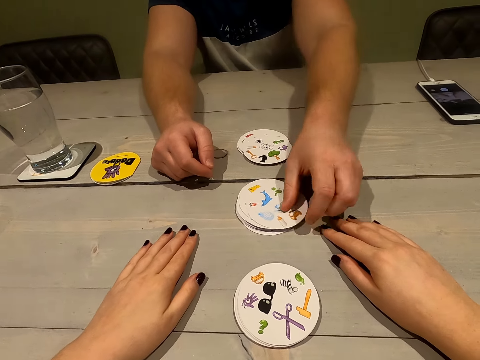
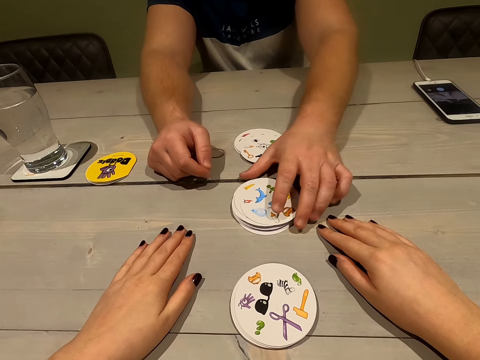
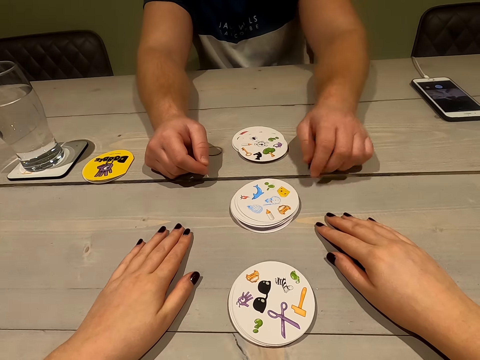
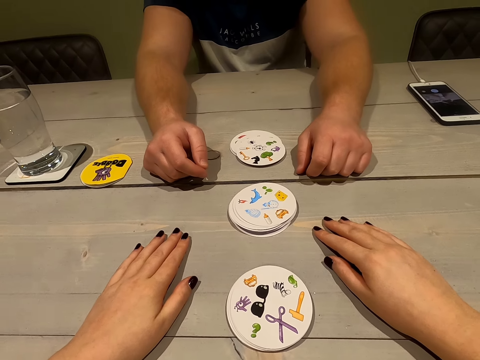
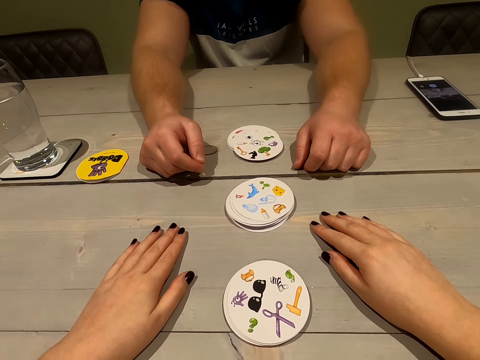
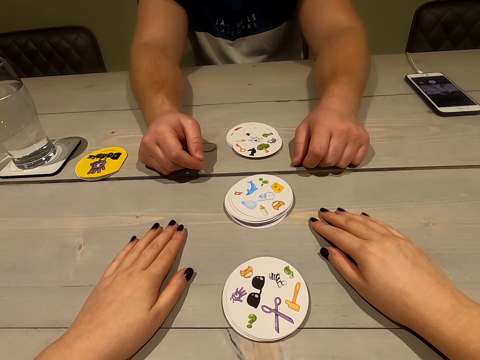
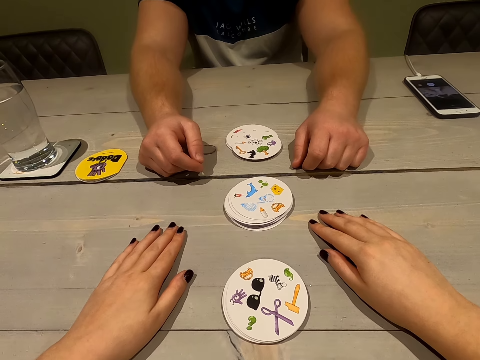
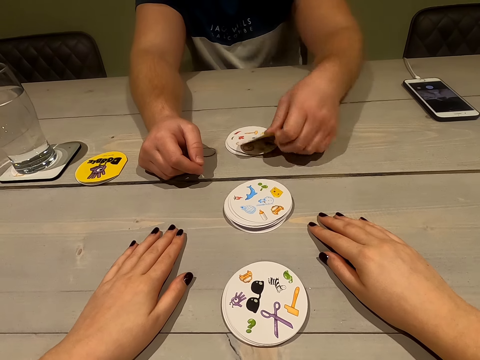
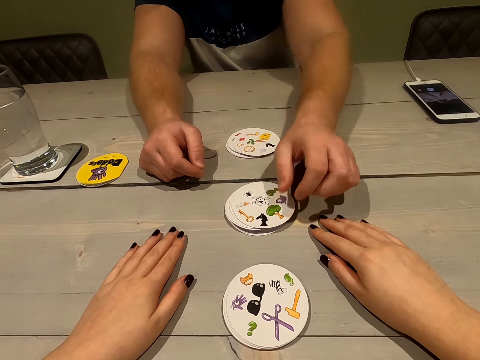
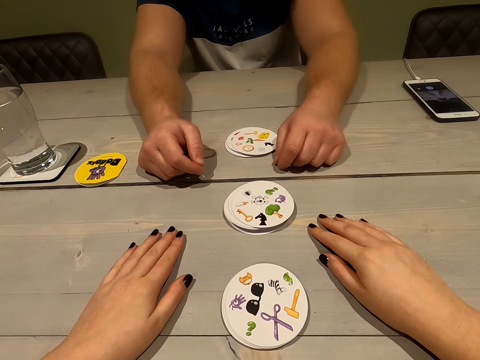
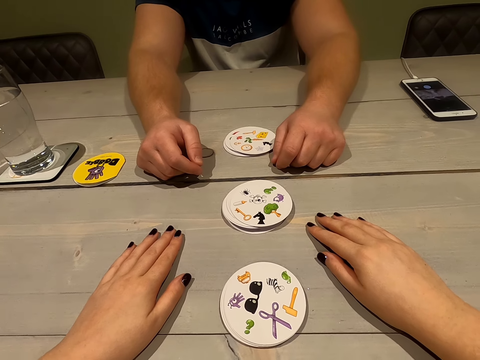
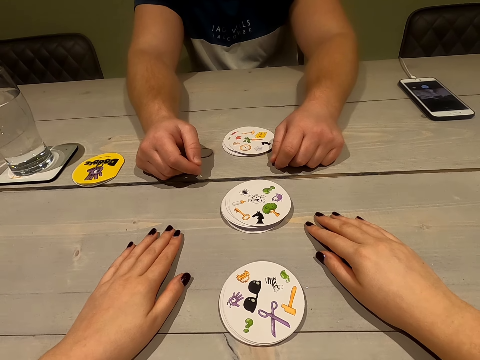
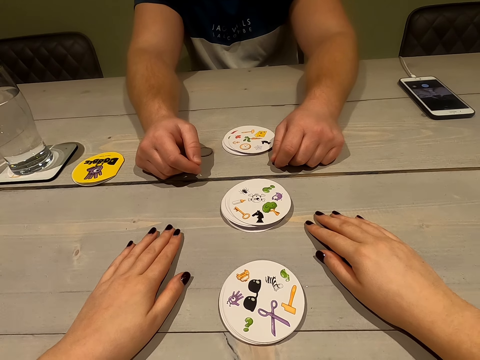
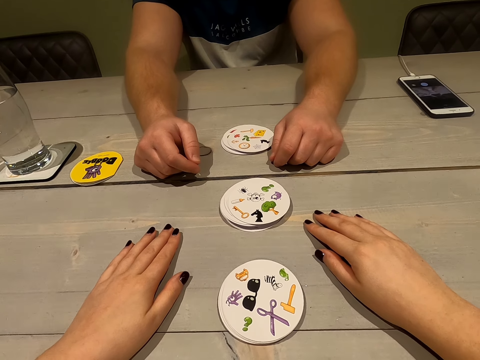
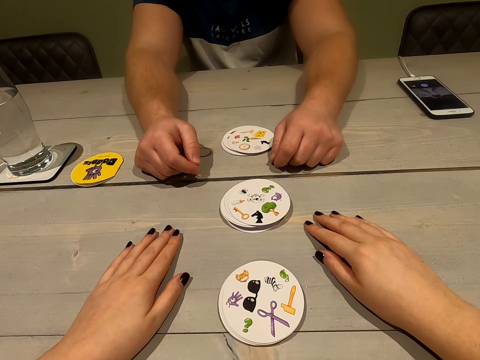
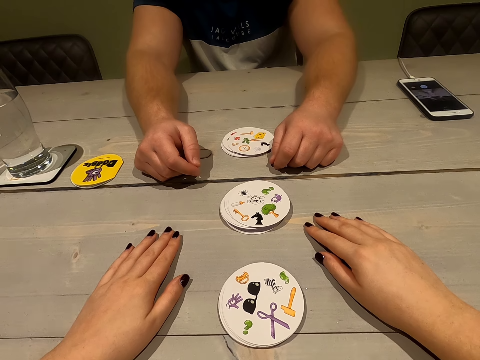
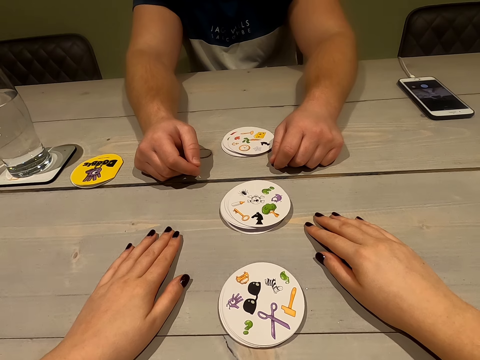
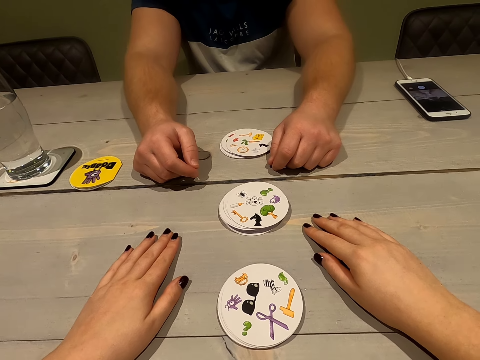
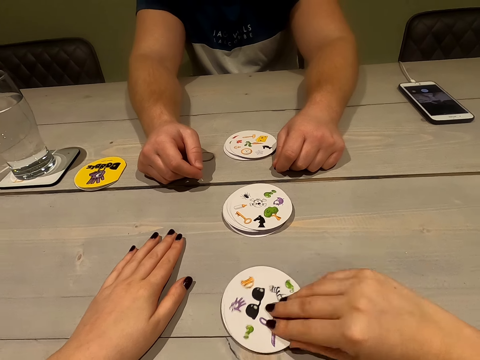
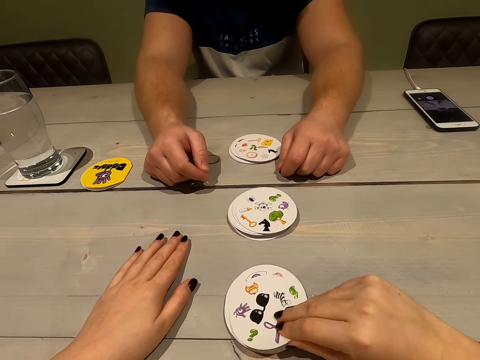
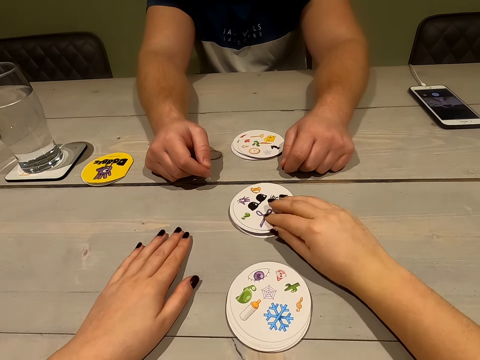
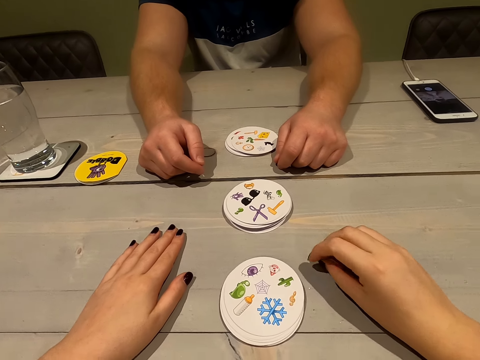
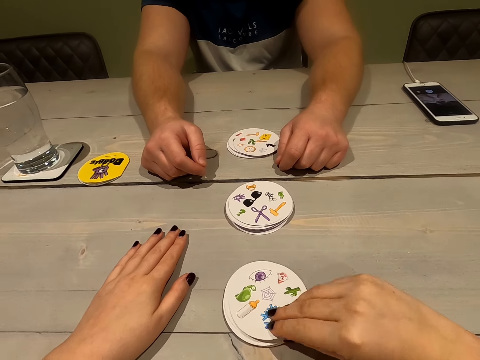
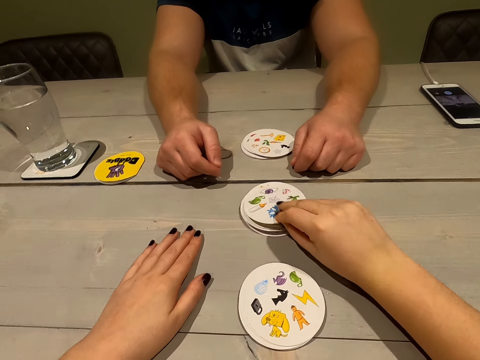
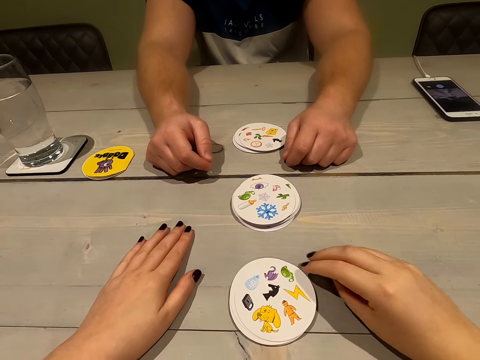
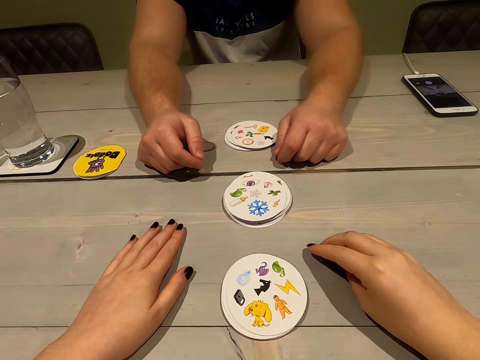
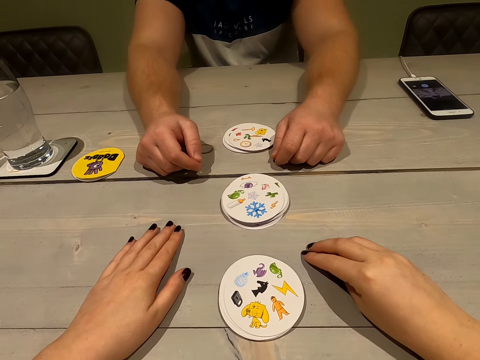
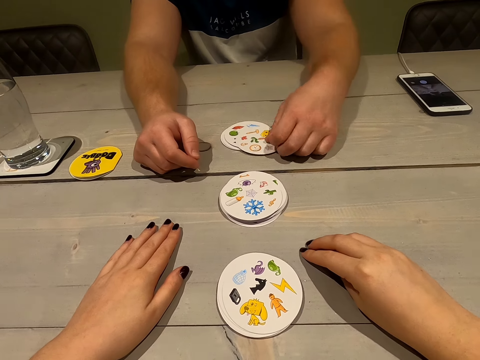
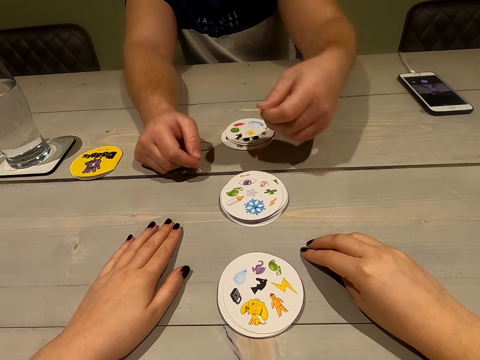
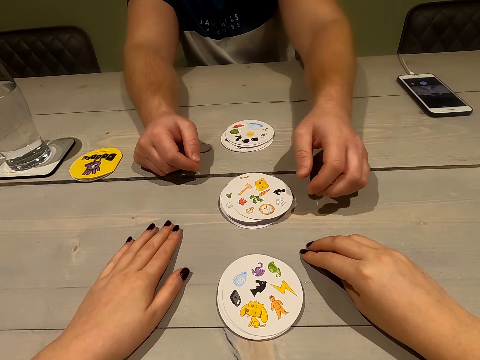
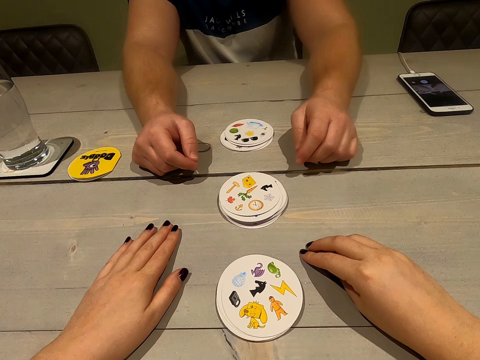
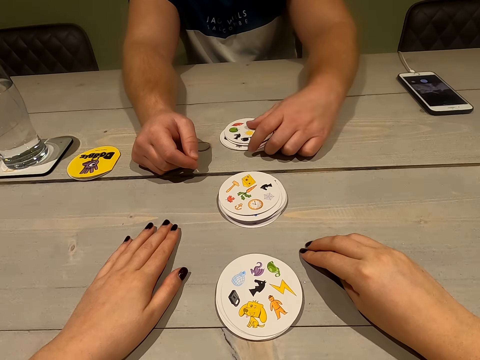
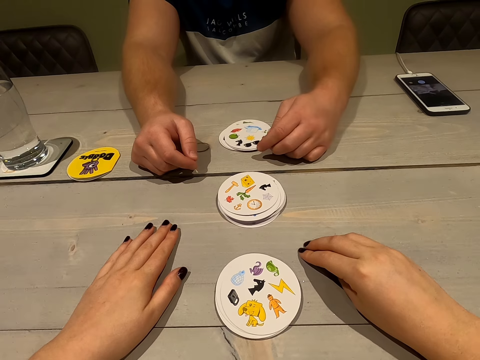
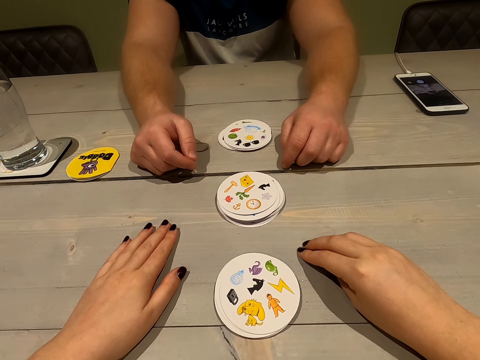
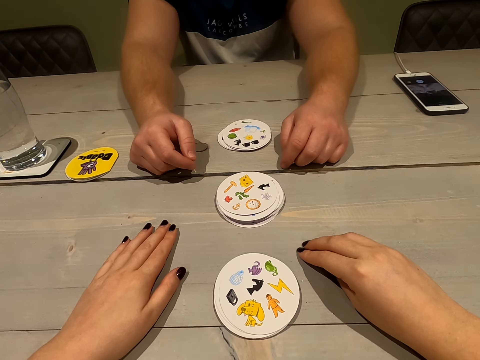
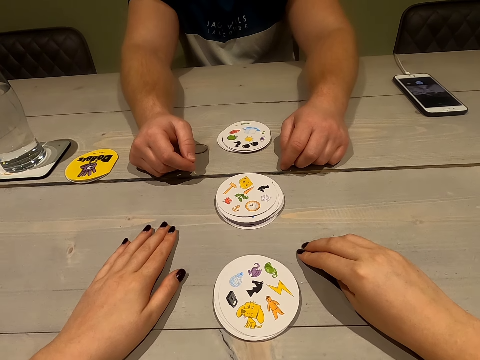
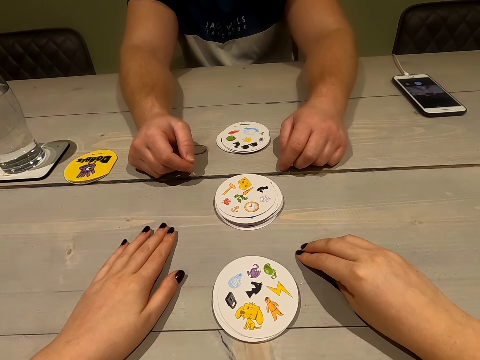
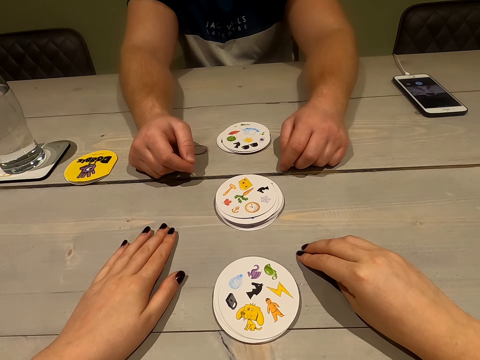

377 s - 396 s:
A person plays a card. The camera wearer talks to themselves. The person plays a card. The camera wearer places a card on the table. They play a card again. The person places a card on the table. The person positions his card properly.

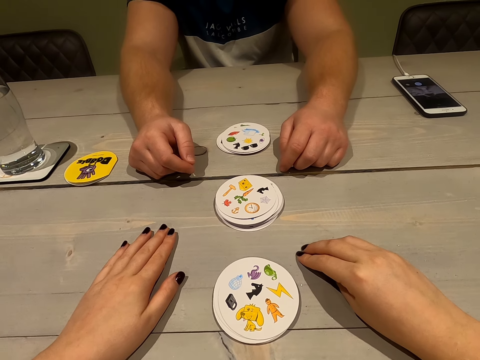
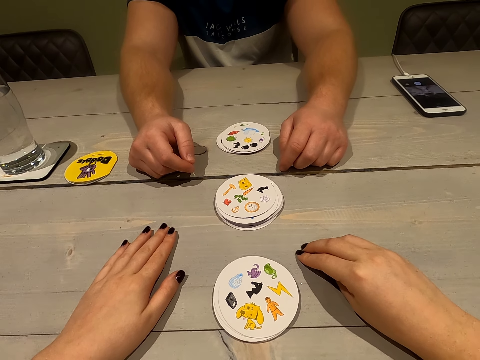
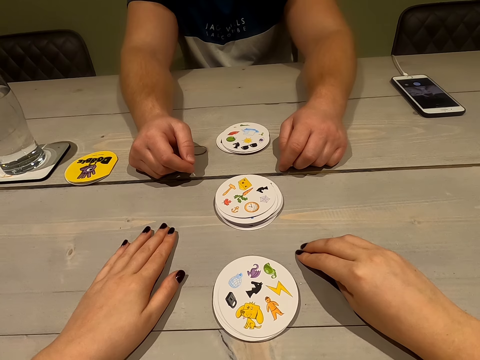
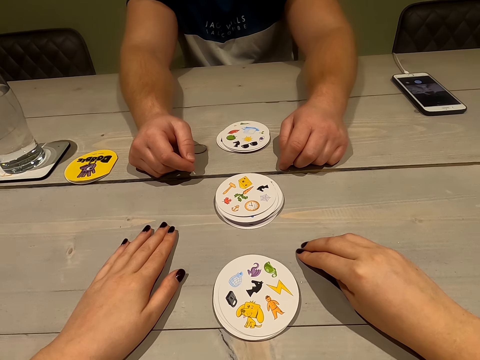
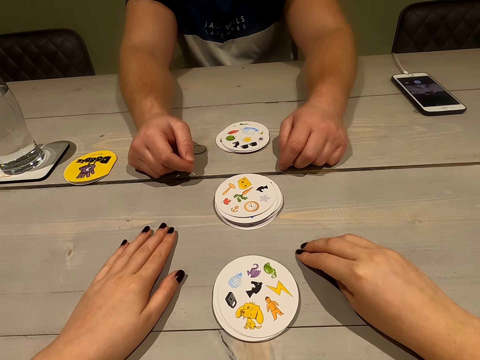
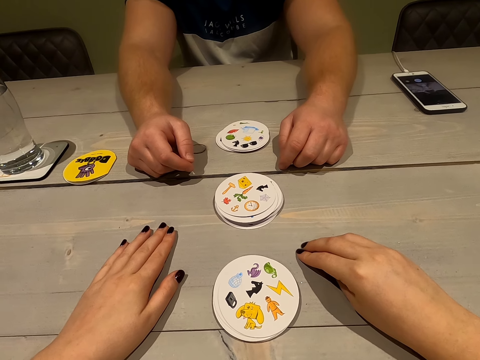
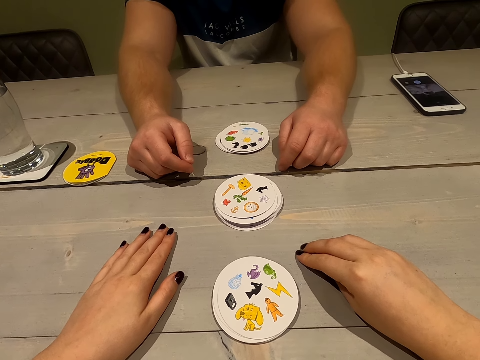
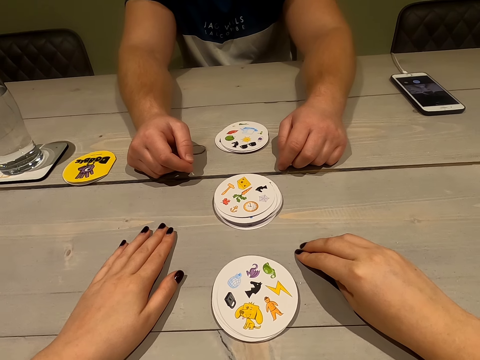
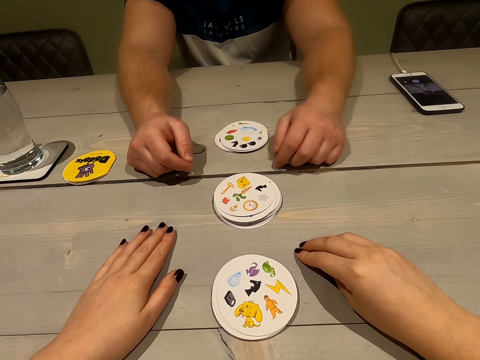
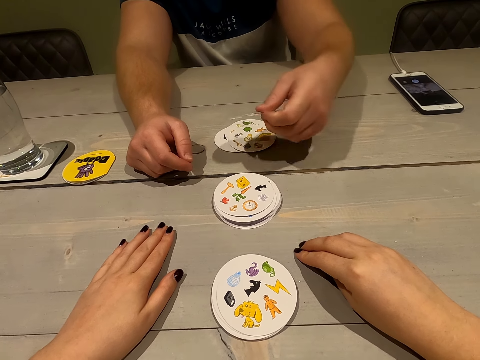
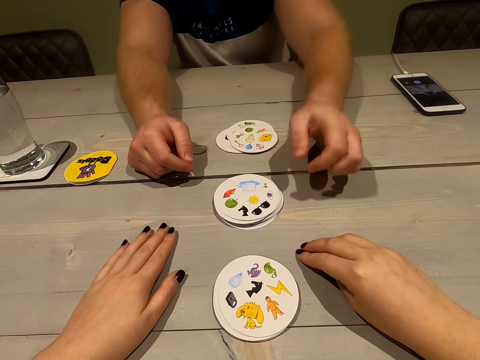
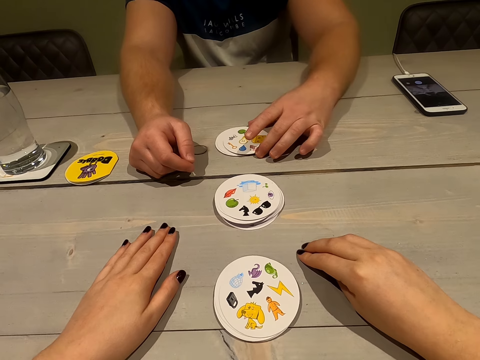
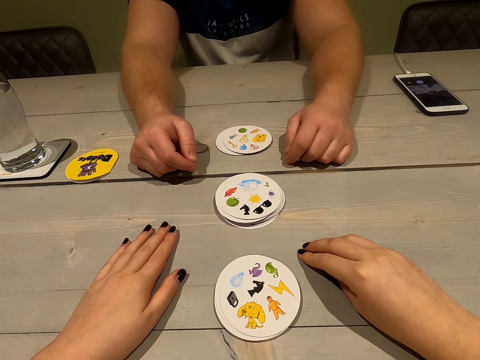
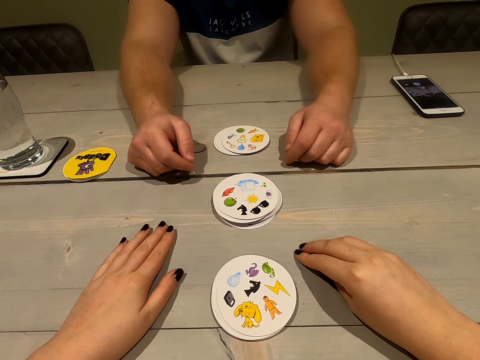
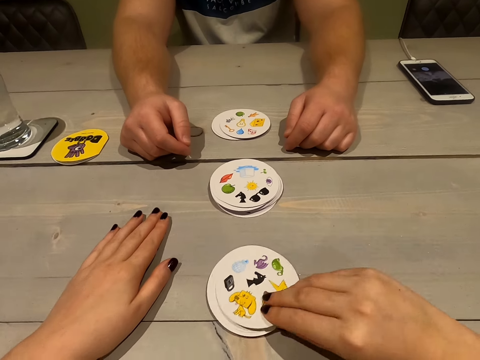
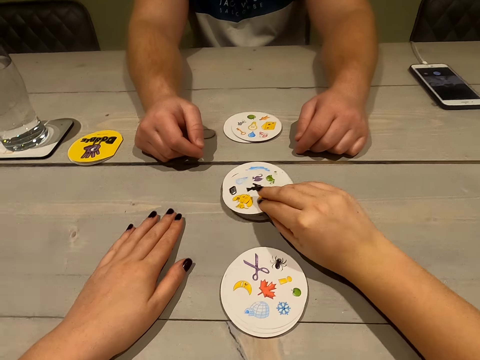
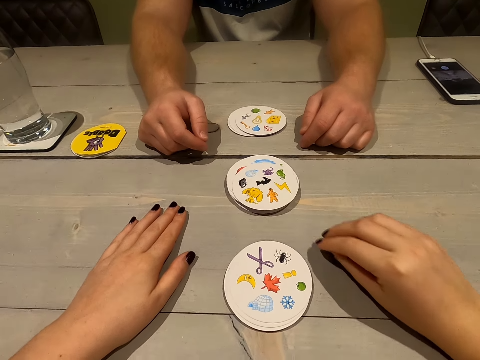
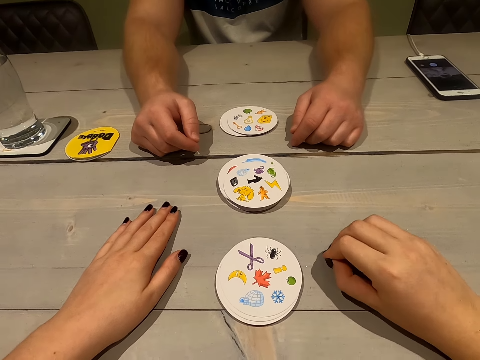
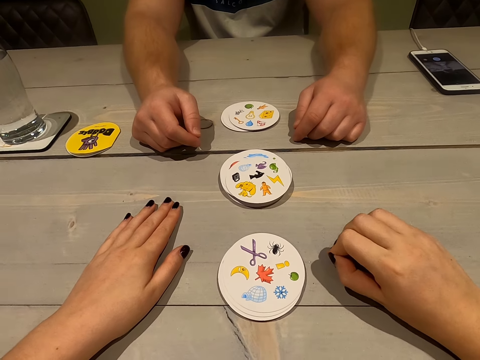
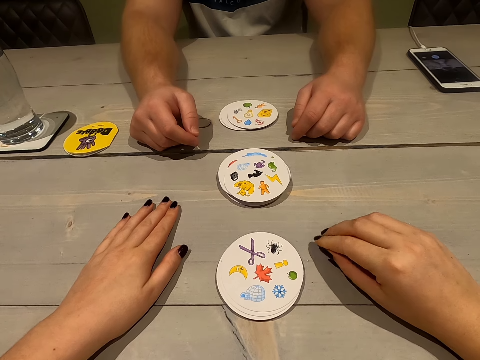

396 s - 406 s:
A person plays a card. The camera wearer places a card on the table.
